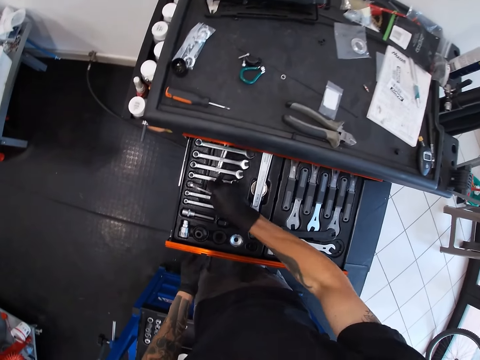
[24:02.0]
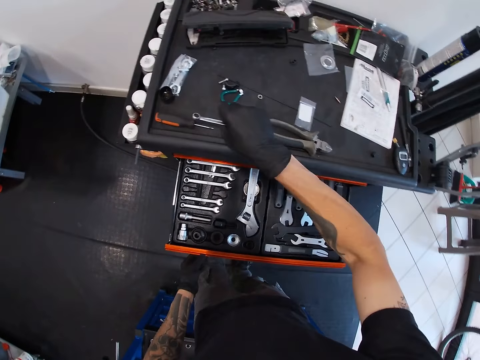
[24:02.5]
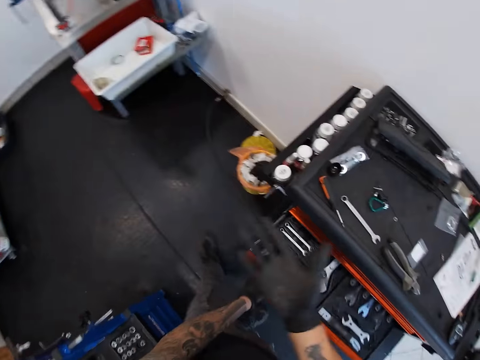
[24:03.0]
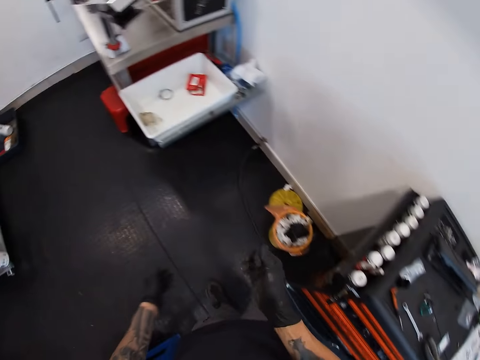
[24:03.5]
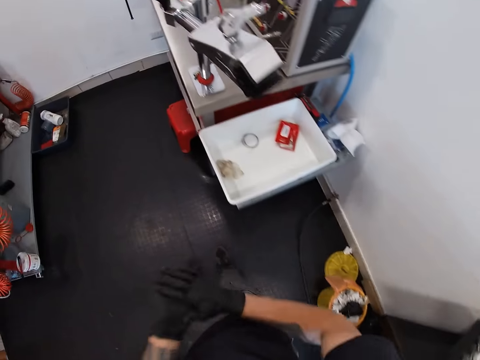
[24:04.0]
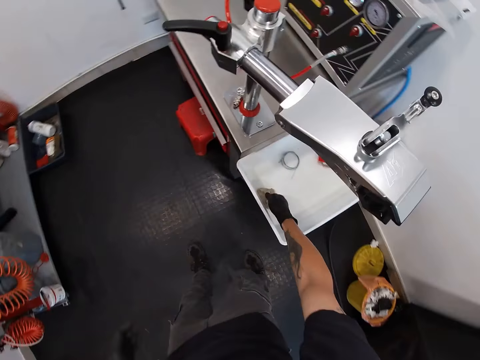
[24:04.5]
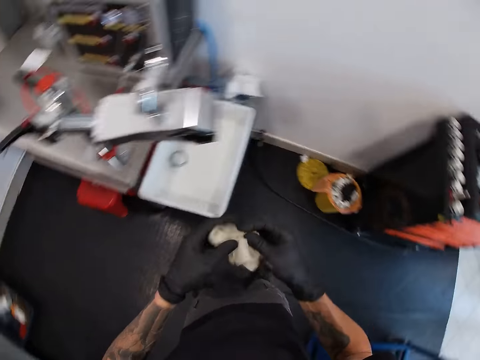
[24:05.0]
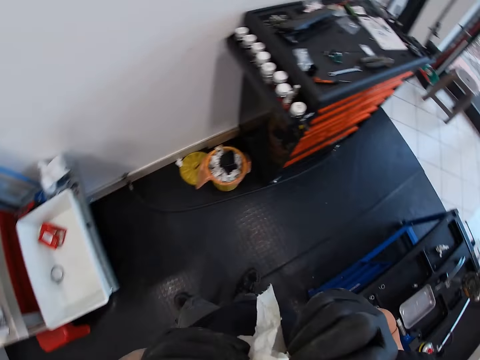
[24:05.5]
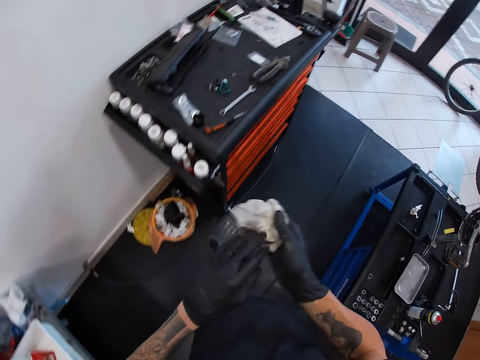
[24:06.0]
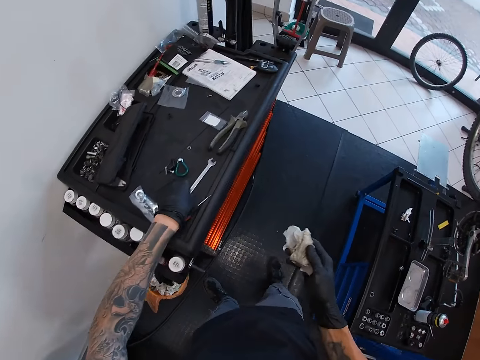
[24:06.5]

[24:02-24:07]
The camera wearer closes the drawer with his left gloved hand. He drops the spanner on the drawer with his right gloved hand. He walks. He picks up a tissue from a plastic container with his right gloved hand. He holds the tissue with both gloved hands. He picks up the spanner from the drawer with his left gloved hand.

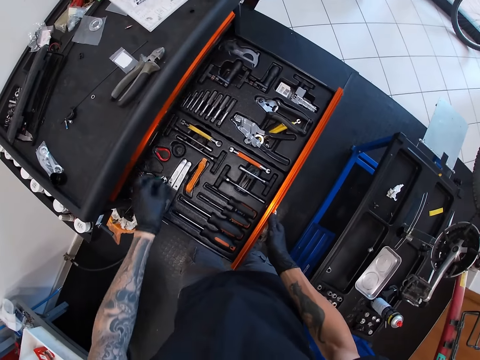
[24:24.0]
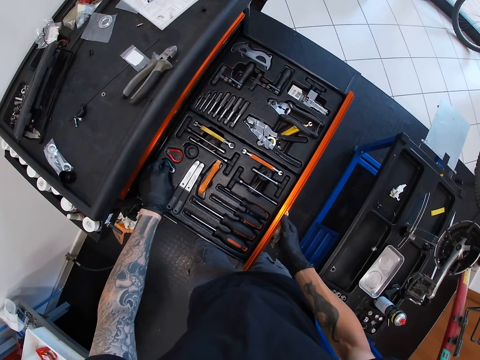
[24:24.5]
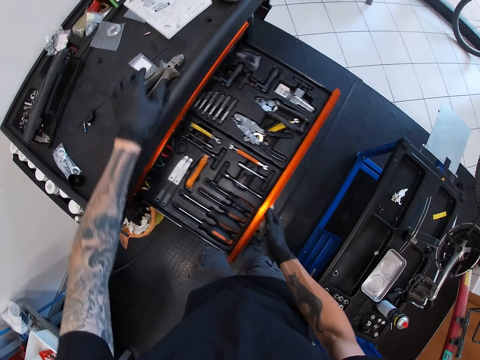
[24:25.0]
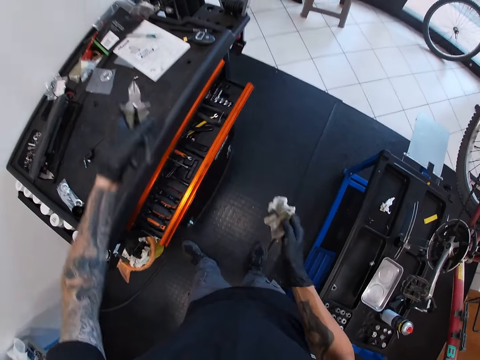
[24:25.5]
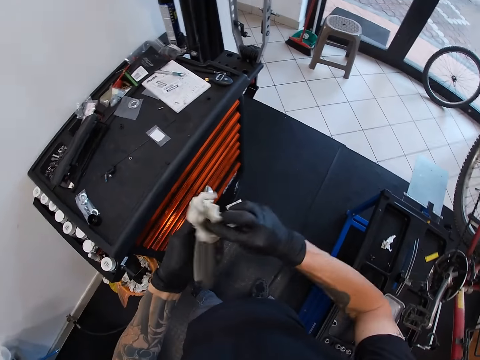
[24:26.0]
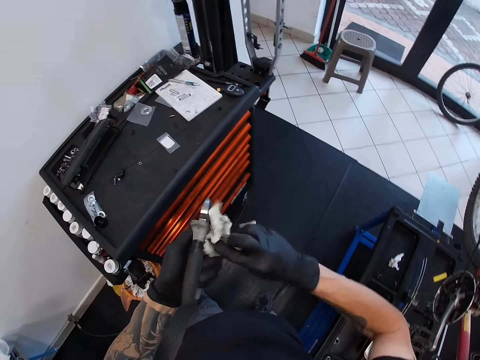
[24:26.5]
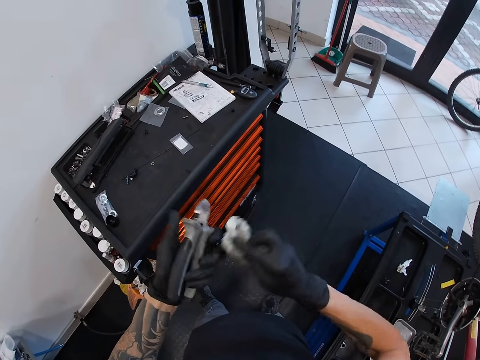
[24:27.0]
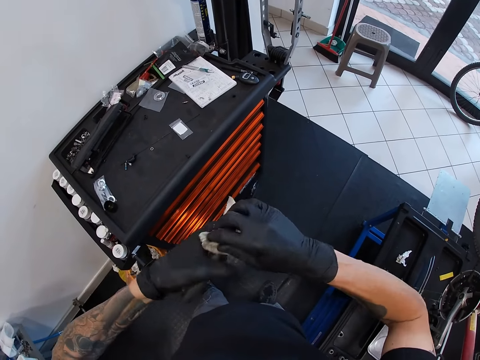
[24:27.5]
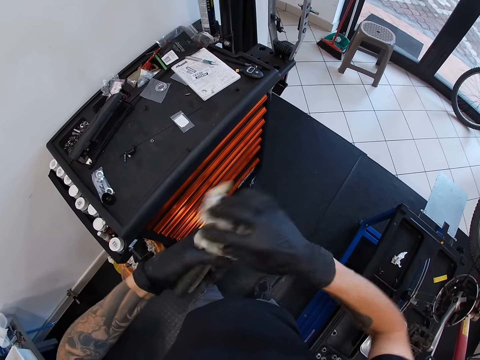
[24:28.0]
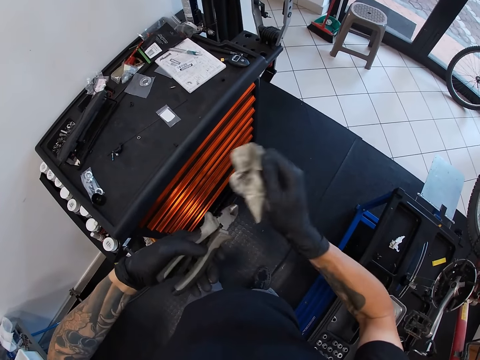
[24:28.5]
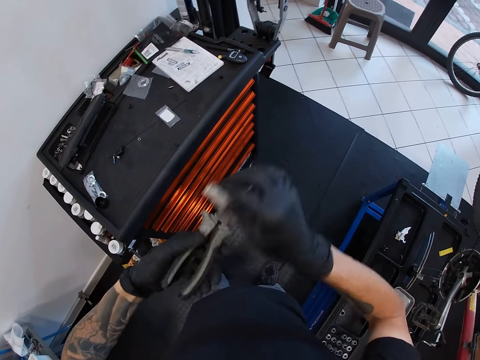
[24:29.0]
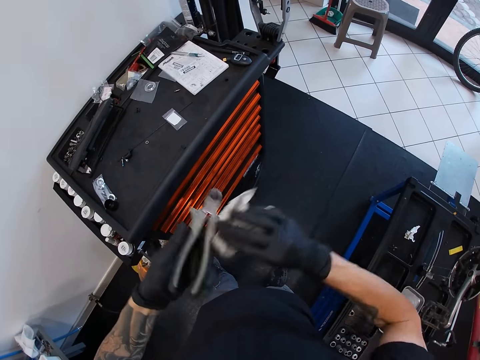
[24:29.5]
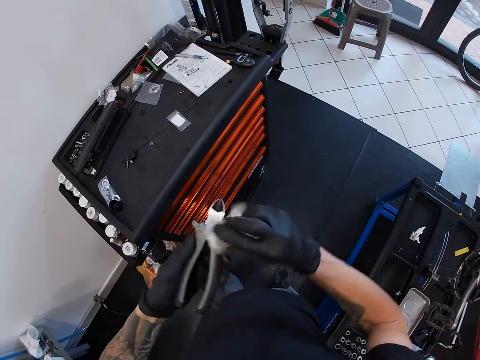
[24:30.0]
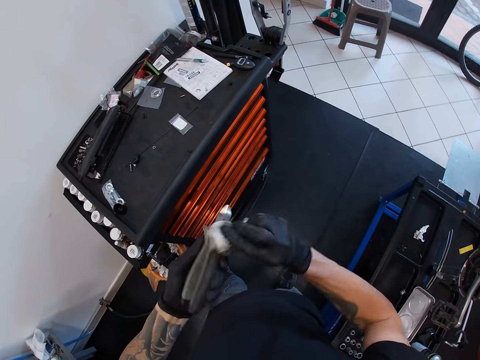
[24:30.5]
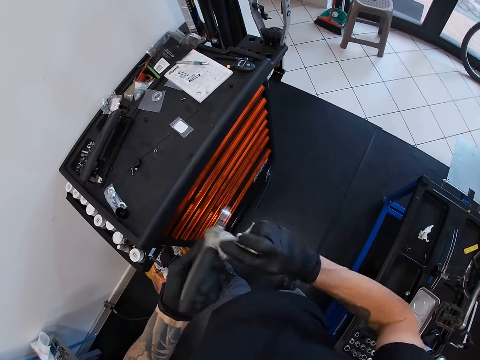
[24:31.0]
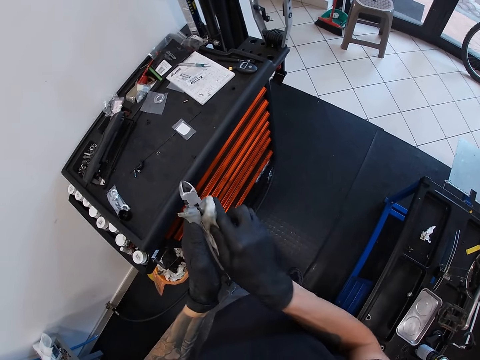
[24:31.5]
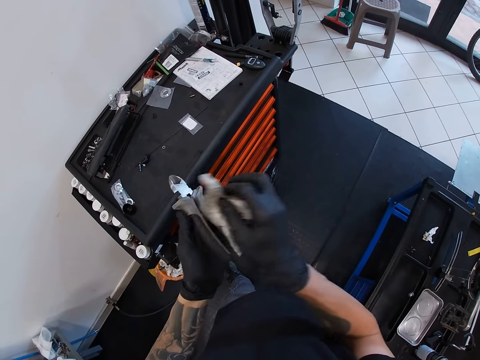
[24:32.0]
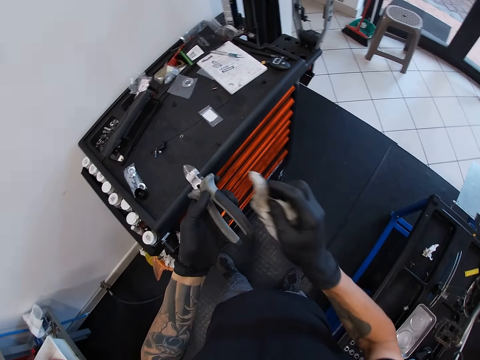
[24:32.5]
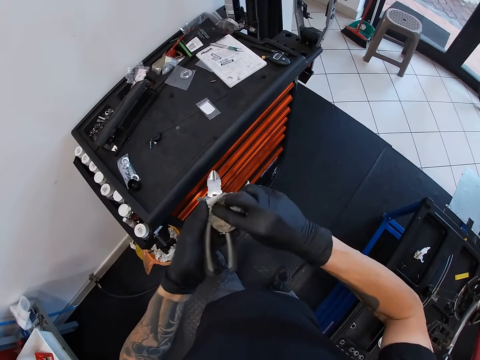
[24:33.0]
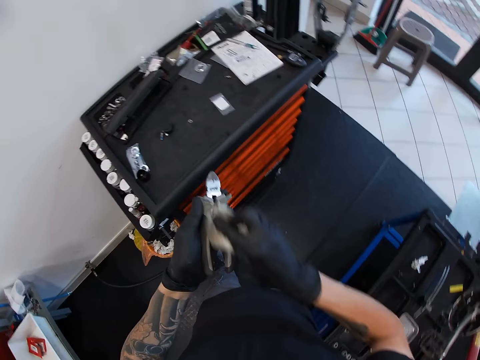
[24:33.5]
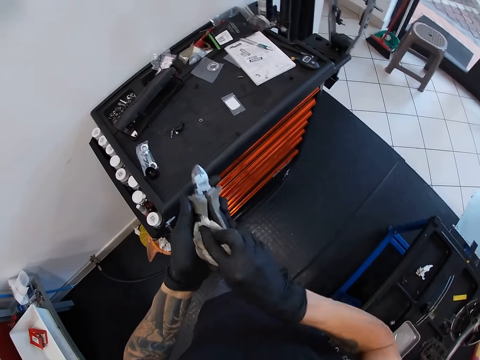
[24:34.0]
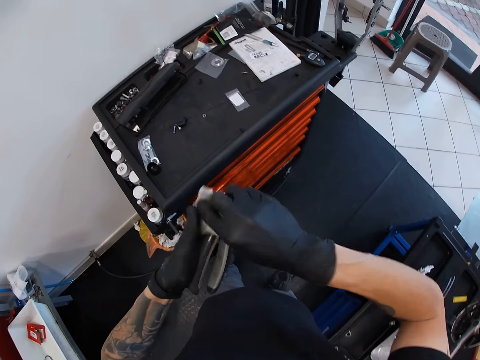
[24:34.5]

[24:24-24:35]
The camera wearer drops the spring hook in the drawer with his left gloved hand. He closes the drawer with the tissue on his right gloved hand. He picks up a plier from the drawer with his left gloved hand. He wipes the plier with the tissue with both gloved hands.

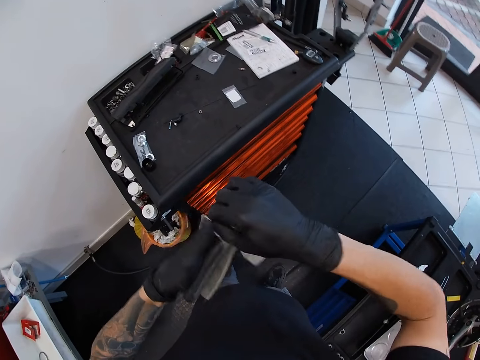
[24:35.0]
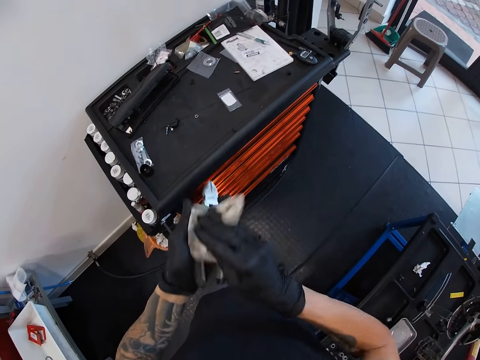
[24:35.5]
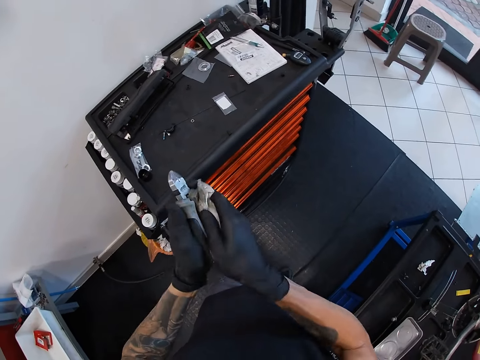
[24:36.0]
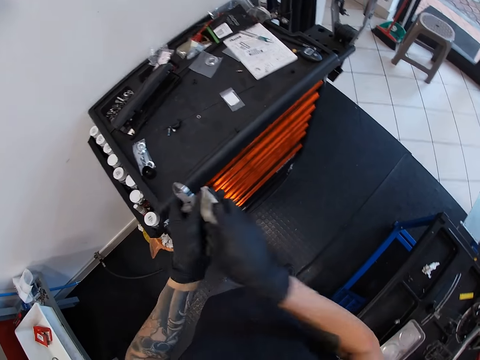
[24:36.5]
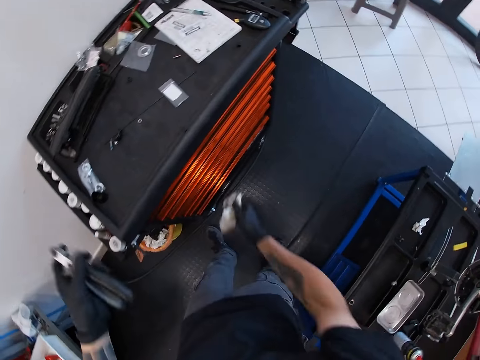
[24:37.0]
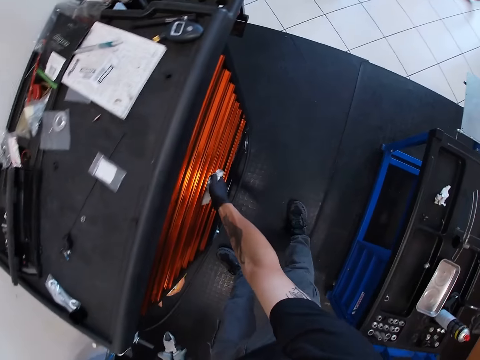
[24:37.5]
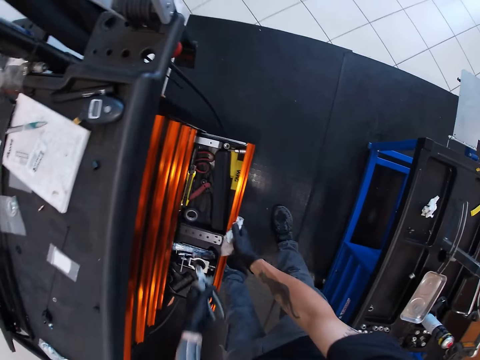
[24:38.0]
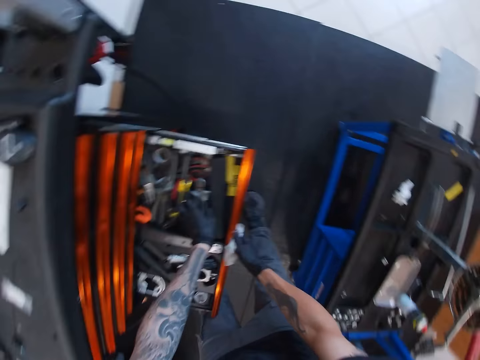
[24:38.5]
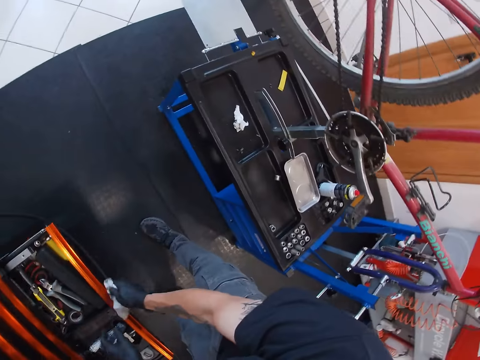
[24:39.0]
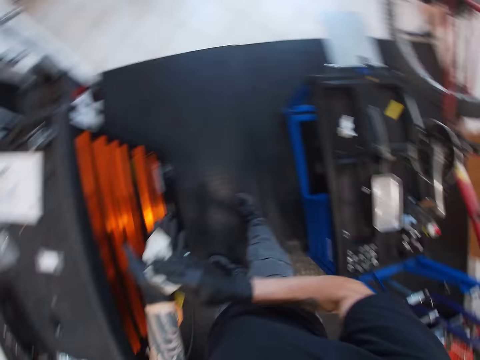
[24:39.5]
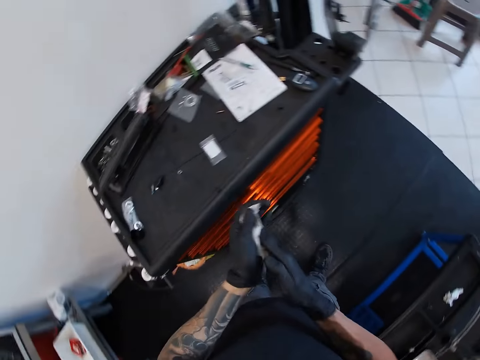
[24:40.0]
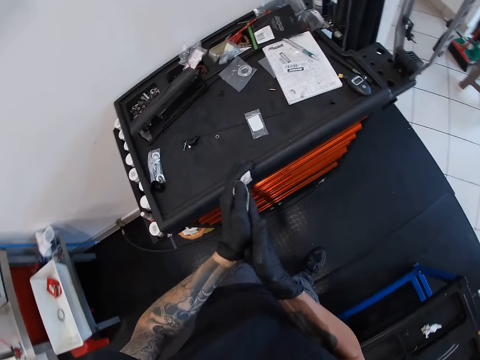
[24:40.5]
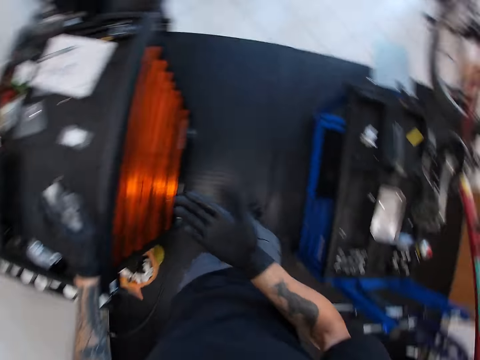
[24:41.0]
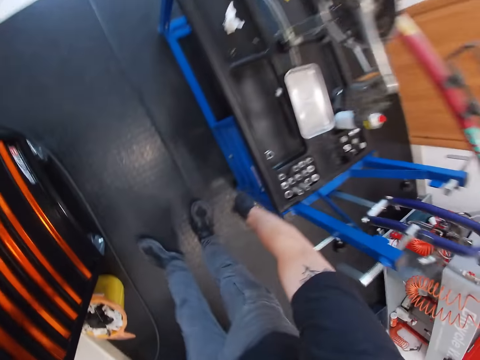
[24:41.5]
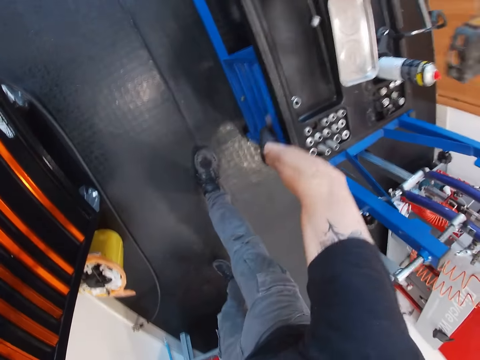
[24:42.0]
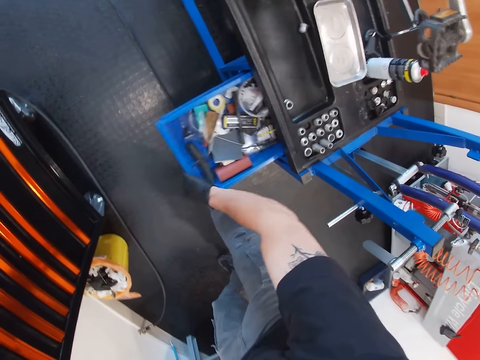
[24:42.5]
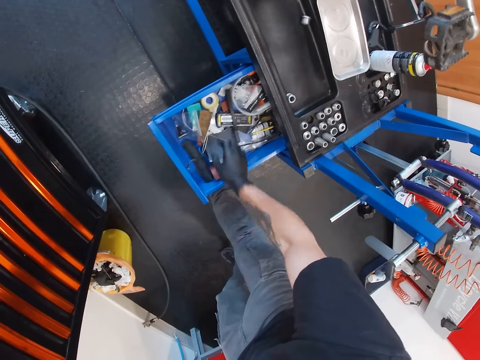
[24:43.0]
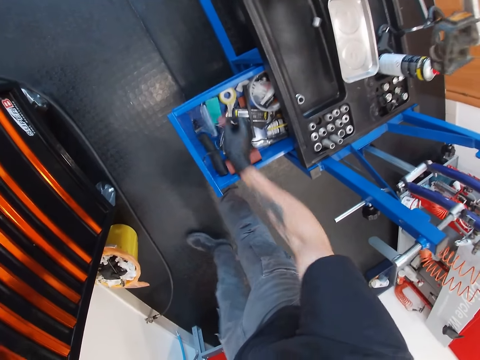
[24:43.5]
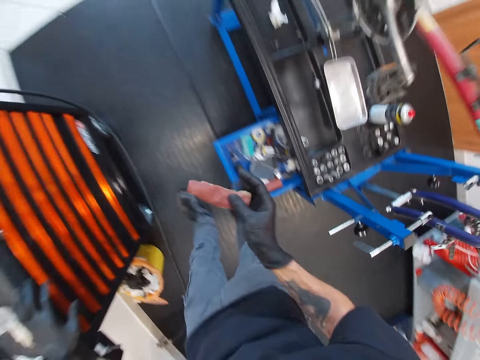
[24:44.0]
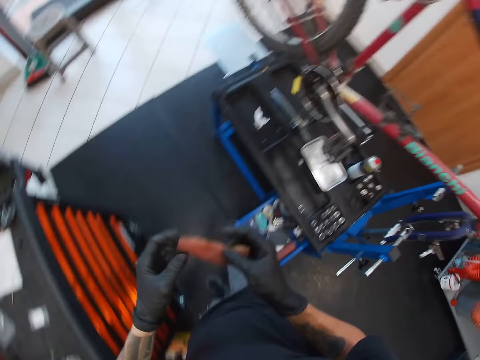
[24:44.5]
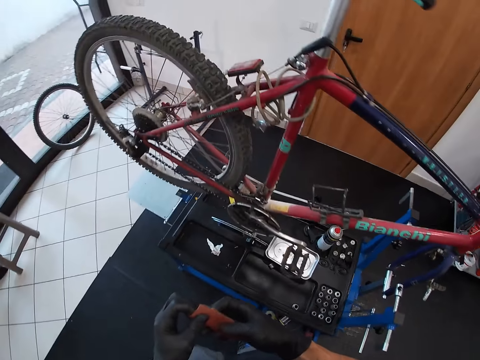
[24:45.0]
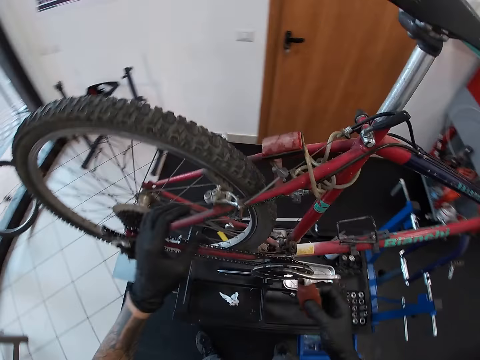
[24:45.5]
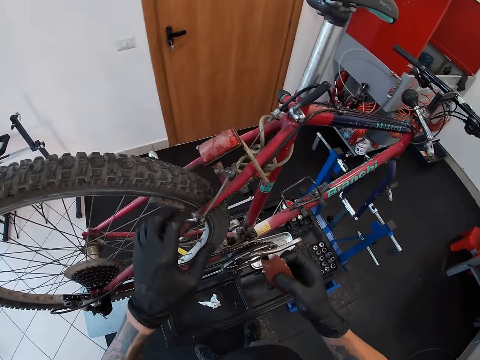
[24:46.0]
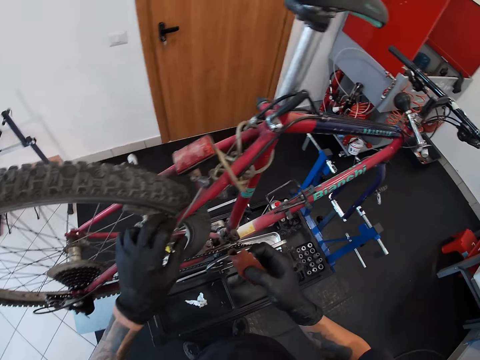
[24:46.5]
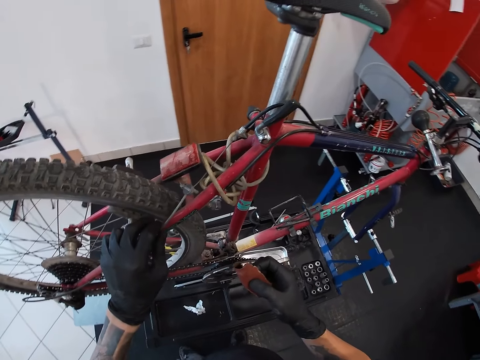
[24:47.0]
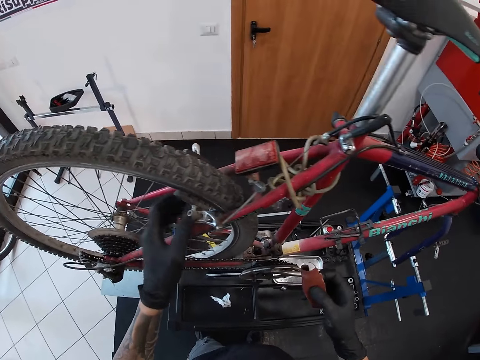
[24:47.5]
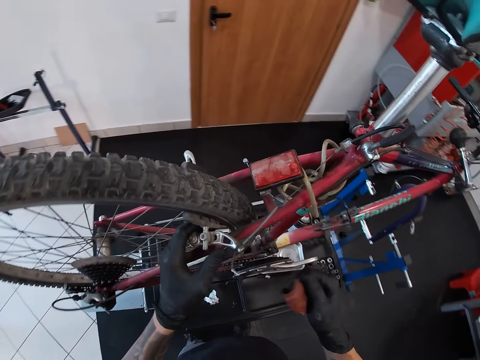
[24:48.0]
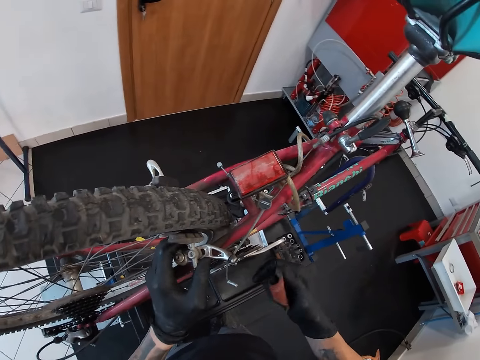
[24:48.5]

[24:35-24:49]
The camera wearer opens the drawer with the tissue on his right gloved hand. He drops the plier in the drawer with his left gloved hand. He closes the drawer with the tissue on his right gloved hand. He wipes both gloved hands with the tissue. He drops the tissue on the drawer with his left gloved hand. He opens a drawer with his right gloved hand. He picks up a sandpaper from the drawer with his right gloved hand. He holds the sandpaper with both gloved hands. He touches the rear brake with his left gloved hand.
